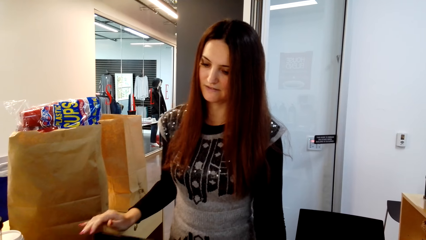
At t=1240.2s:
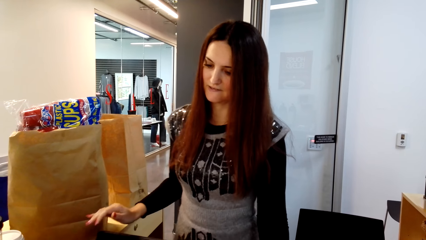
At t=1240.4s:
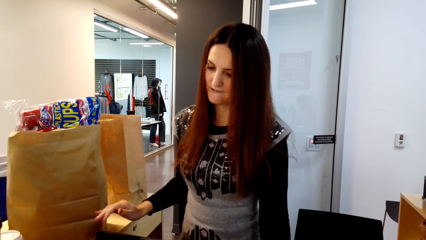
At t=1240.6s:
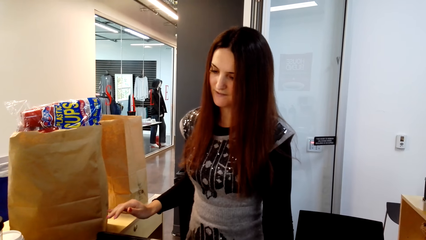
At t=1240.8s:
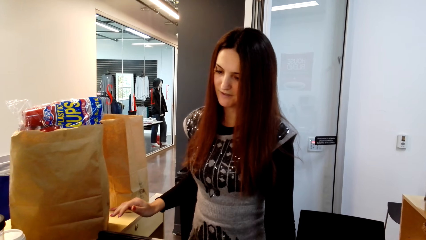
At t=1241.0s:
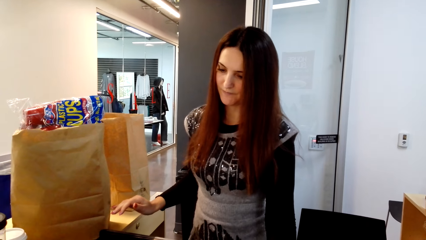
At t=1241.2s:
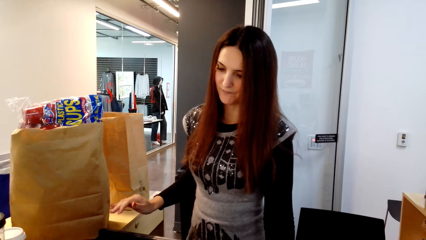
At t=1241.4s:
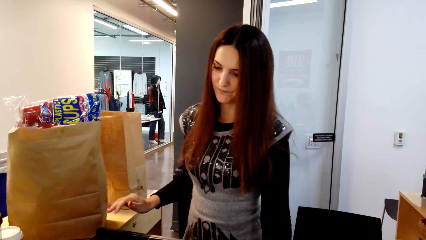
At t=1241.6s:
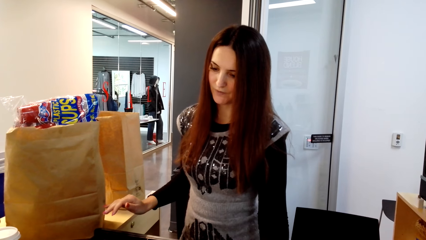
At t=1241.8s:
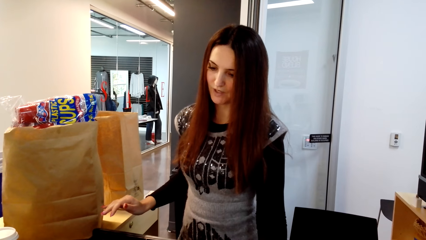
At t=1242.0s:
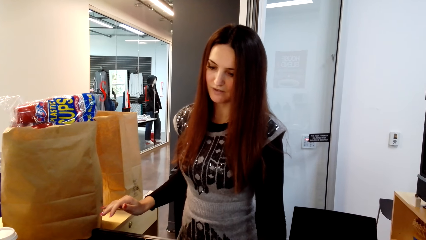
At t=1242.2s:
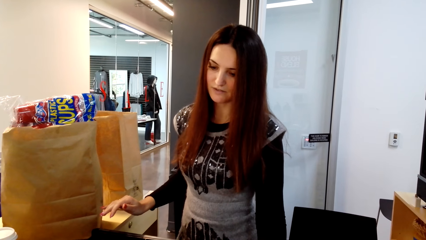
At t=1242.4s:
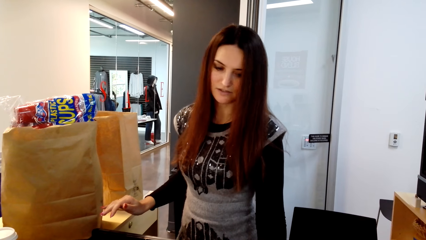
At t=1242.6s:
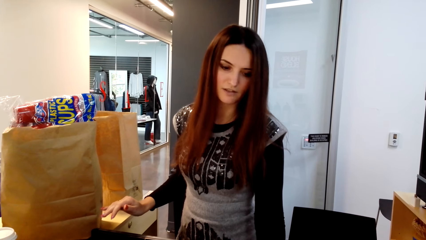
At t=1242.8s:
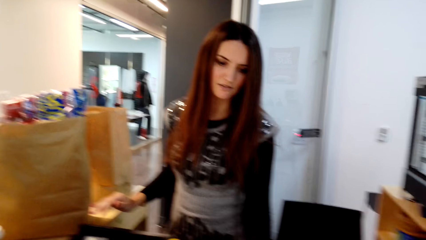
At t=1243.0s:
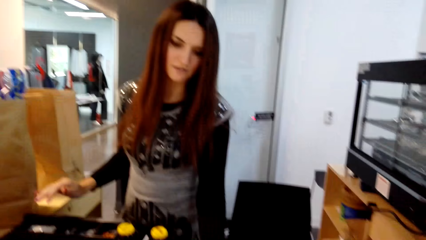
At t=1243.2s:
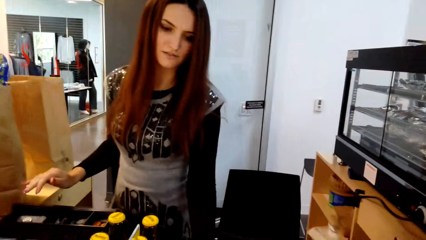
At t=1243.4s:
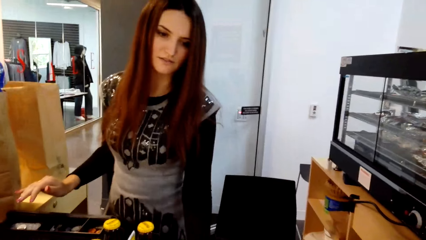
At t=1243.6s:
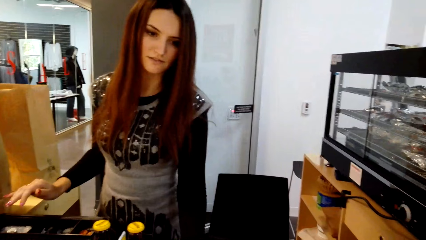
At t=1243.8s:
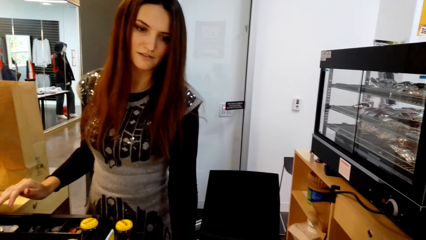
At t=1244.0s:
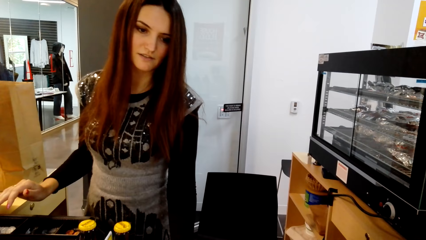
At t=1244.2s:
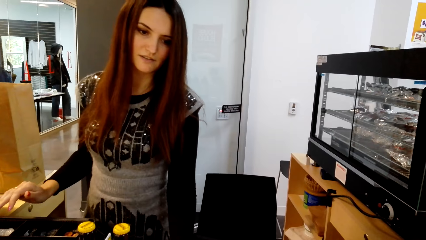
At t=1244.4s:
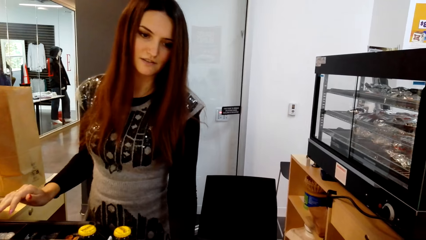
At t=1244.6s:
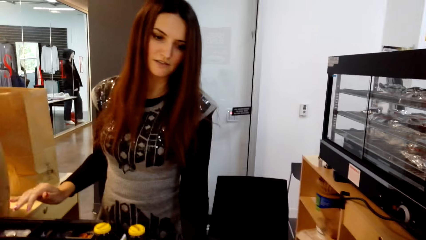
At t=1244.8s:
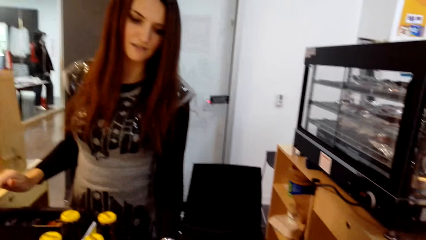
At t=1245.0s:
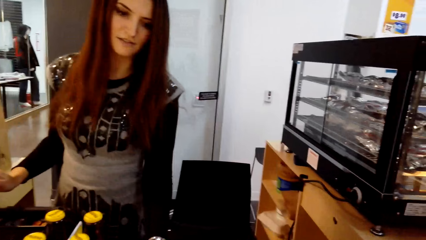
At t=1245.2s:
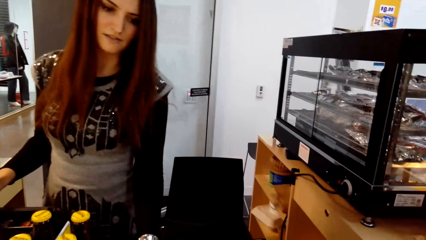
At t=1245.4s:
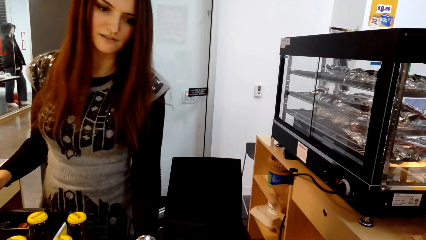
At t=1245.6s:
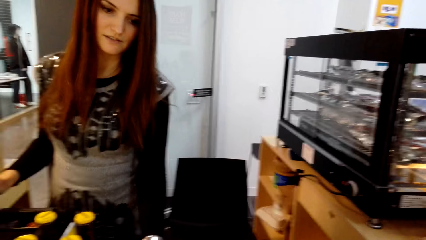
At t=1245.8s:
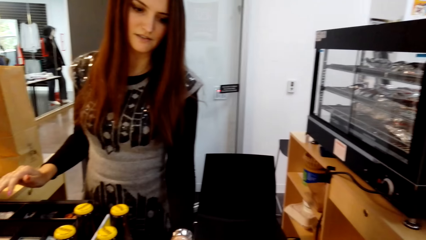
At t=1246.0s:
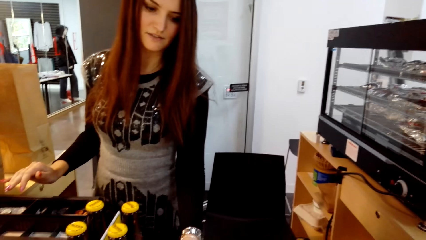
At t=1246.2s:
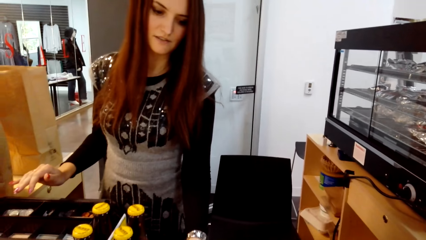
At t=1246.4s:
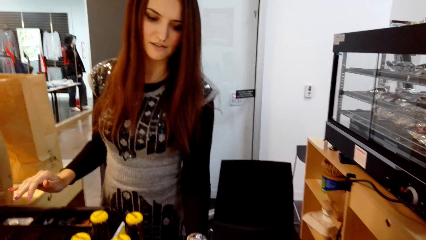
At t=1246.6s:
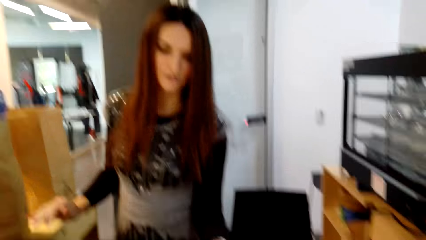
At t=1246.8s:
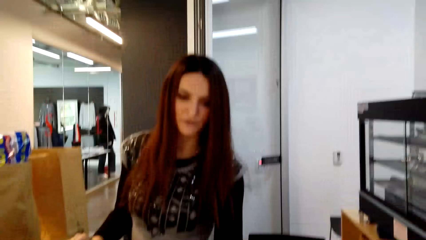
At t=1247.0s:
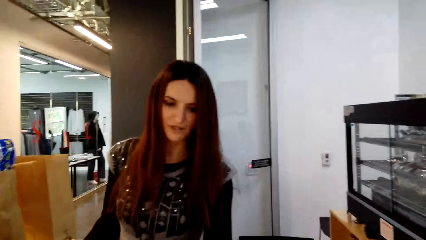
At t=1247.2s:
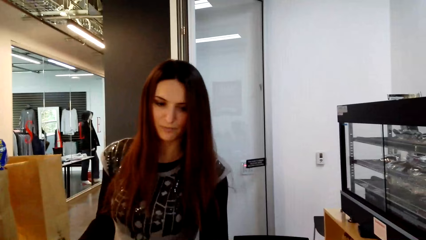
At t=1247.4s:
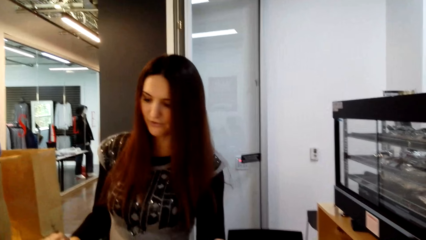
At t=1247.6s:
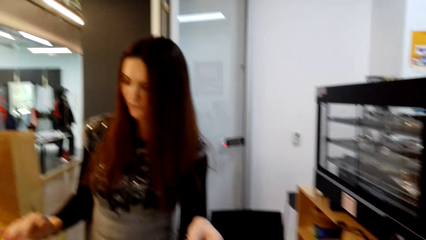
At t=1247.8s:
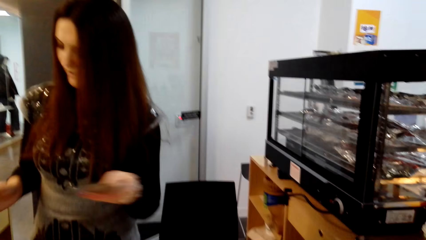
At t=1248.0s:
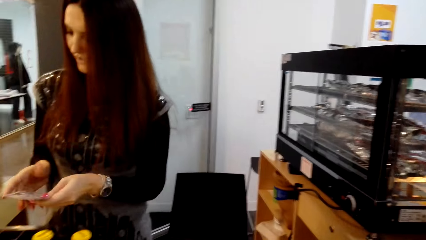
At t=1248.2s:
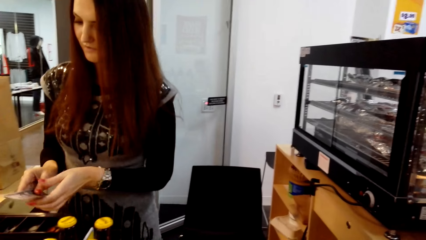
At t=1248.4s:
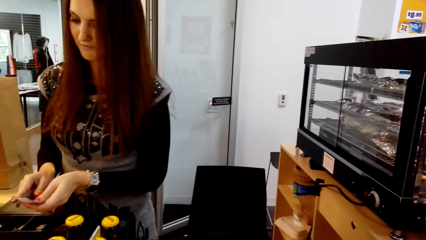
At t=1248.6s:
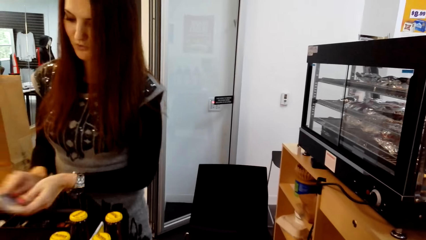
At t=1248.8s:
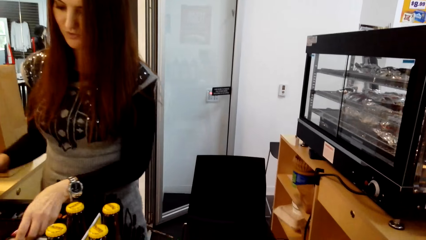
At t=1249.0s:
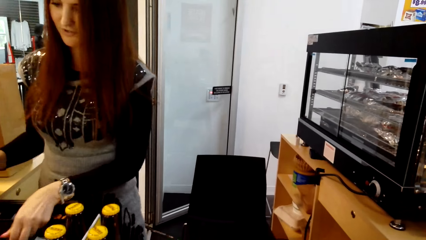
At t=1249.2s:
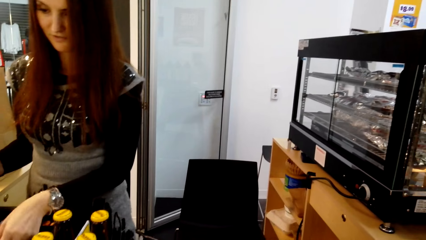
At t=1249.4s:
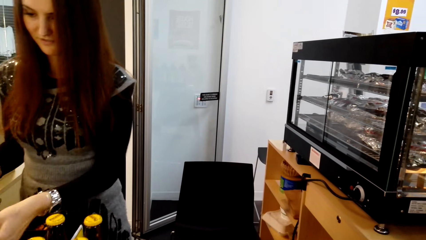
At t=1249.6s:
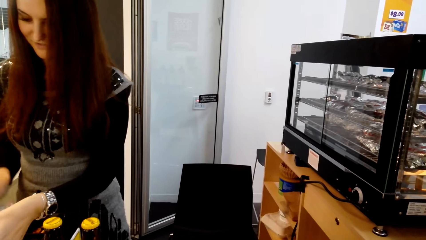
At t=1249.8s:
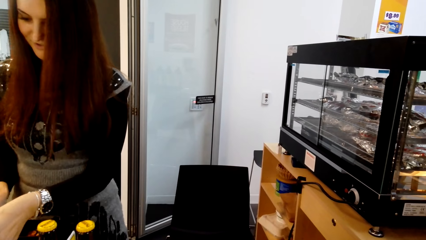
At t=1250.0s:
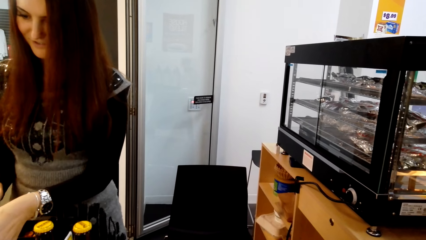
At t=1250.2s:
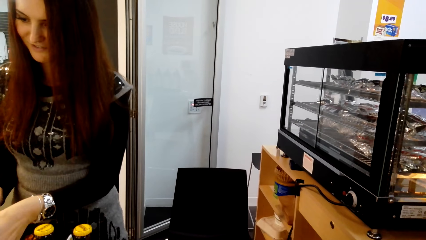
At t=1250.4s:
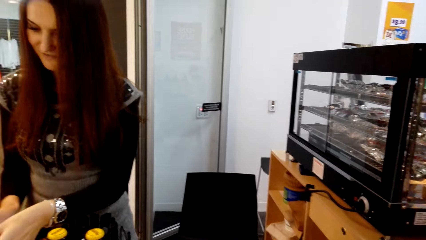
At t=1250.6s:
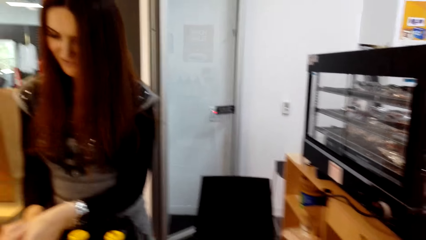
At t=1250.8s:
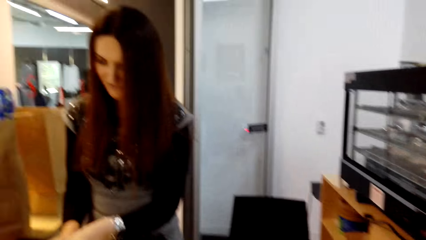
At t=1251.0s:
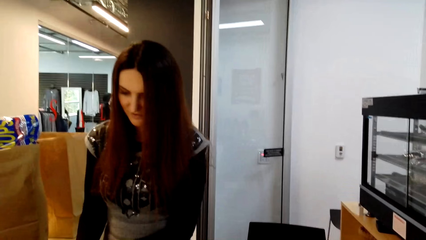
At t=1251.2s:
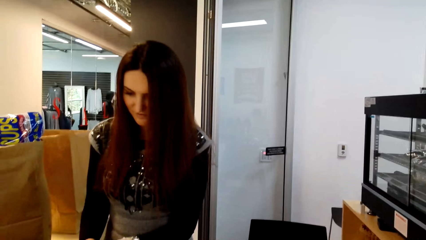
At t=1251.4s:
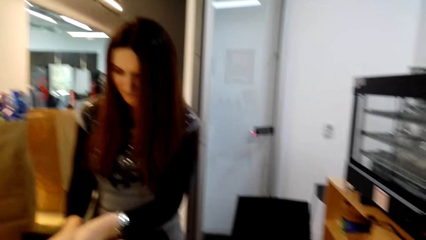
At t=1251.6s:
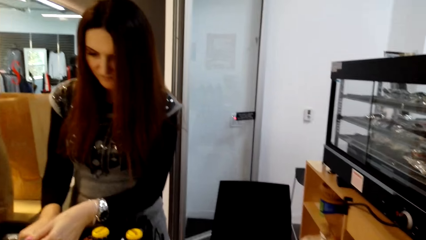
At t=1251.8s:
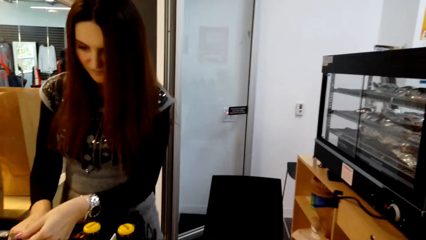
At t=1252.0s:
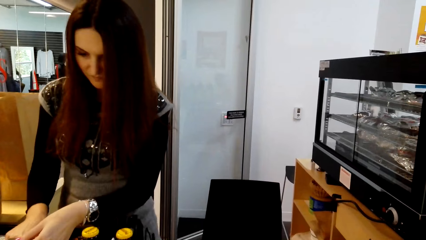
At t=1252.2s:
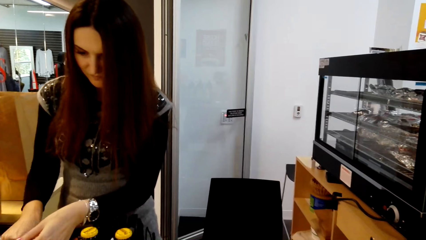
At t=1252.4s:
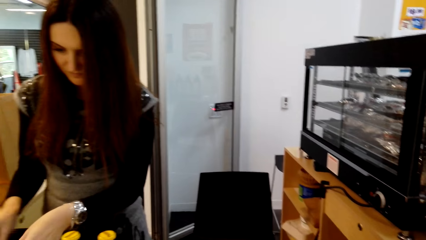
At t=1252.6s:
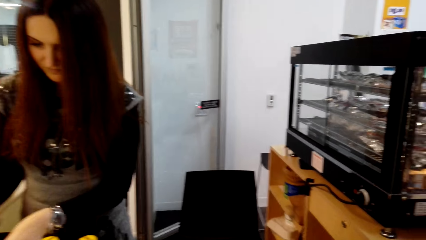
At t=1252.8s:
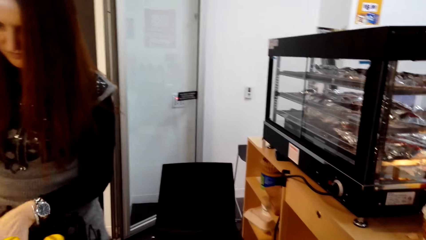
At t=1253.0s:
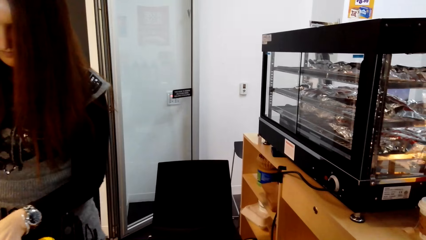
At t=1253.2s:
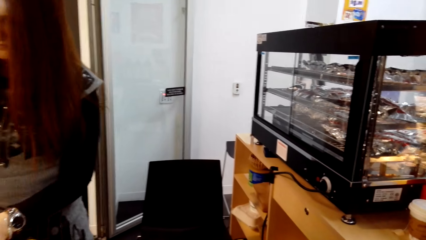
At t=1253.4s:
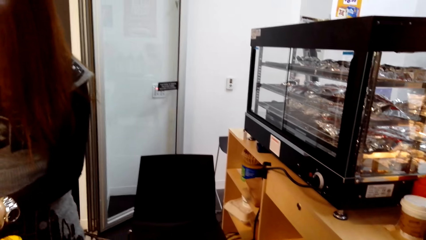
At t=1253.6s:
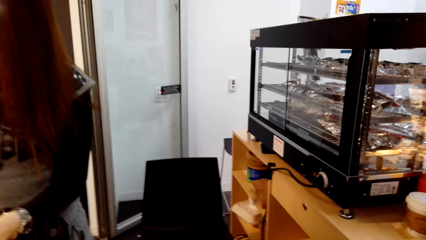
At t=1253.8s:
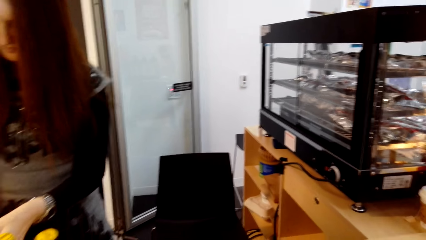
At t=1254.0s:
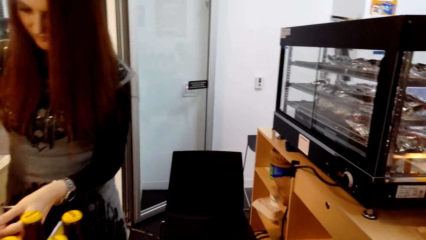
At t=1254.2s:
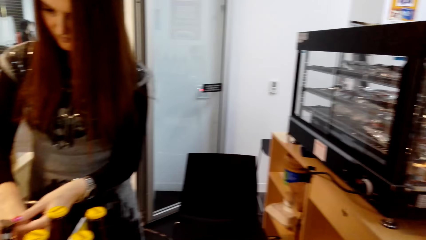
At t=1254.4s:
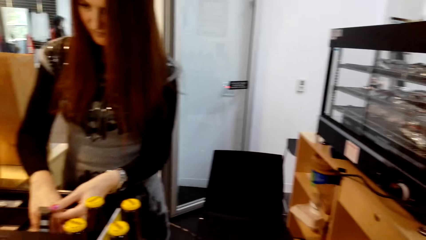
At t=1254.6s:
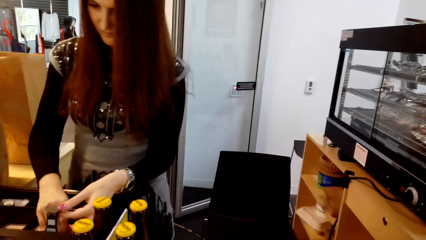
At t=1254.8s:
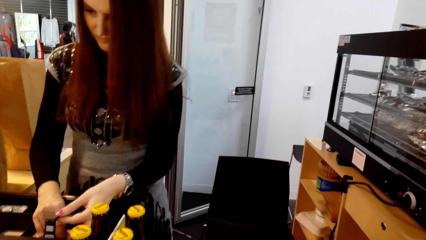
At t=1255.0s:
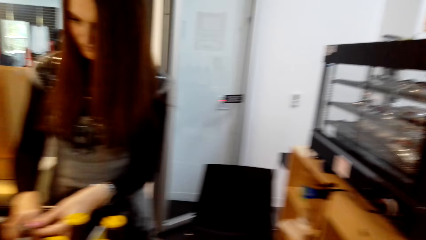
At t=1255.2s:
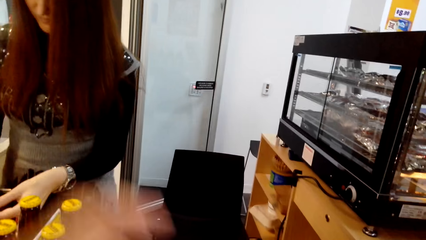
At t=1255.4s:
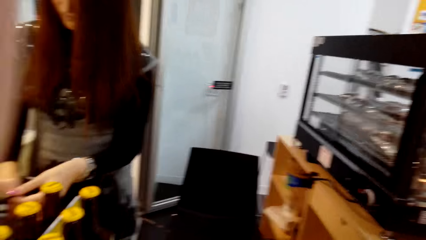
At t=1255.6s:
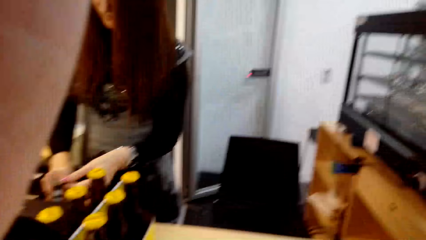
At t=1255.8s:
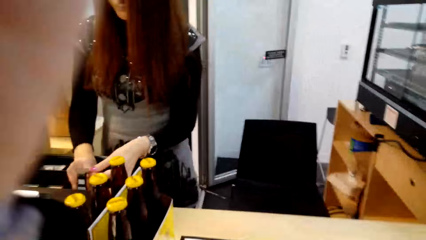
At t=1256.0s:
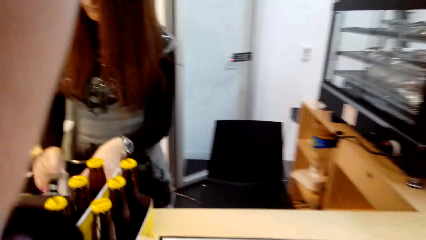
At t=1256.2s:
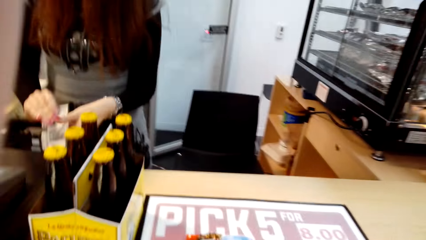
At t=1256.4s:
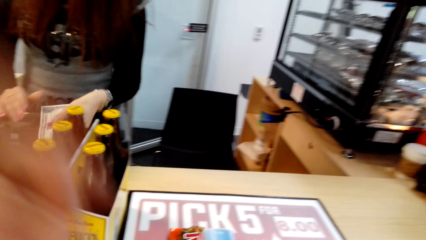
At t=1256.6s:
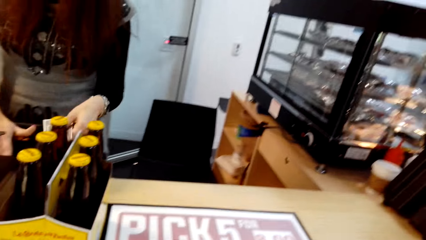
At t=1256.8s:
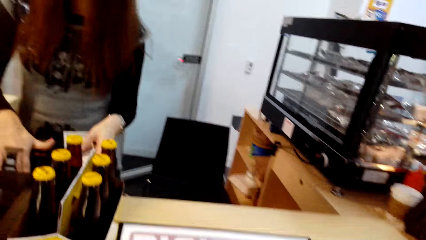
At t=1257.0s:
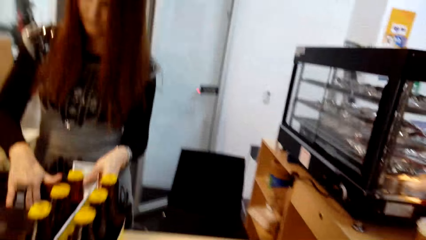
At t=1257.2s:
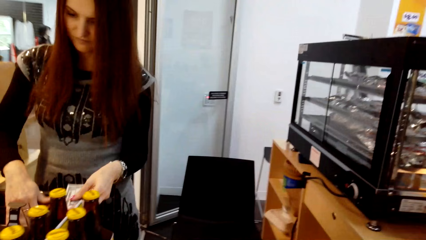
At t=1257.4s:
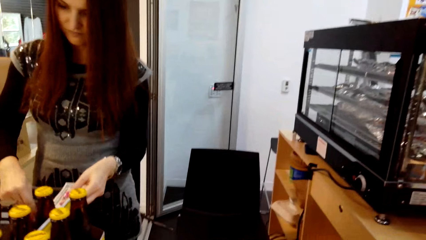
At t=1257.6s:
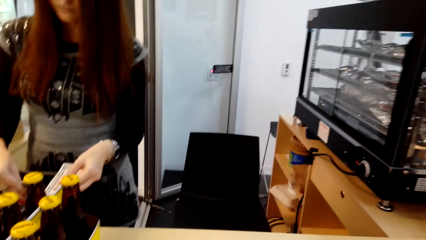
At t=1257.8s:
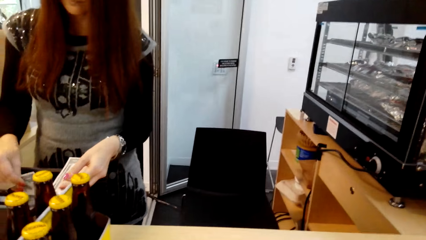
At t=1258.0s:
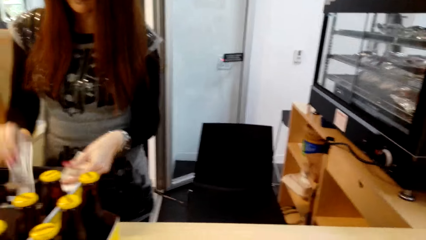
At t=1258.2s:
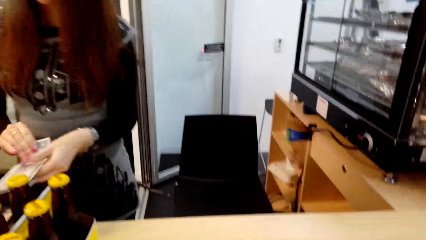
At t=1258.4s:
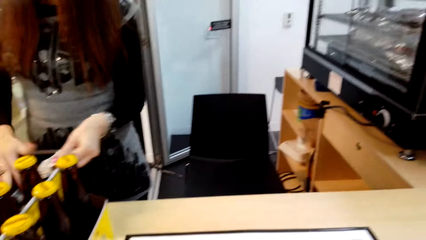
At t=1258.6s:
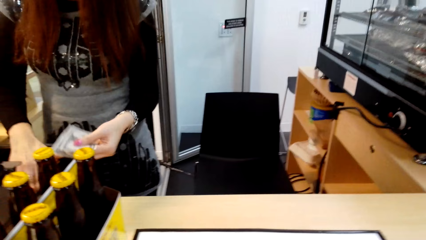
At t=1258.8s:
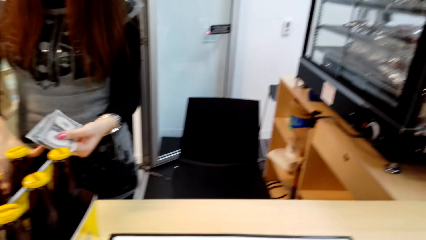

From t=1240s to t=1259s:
The lady converses with the camera wearer. The lady holds cash and touches the cashier machine. The camera wearer touches the camera. The lady holds the cash, picks up the cash and holds the money.
